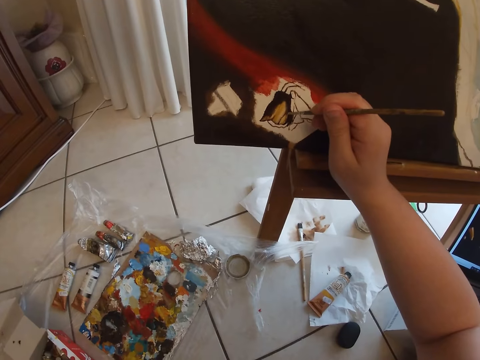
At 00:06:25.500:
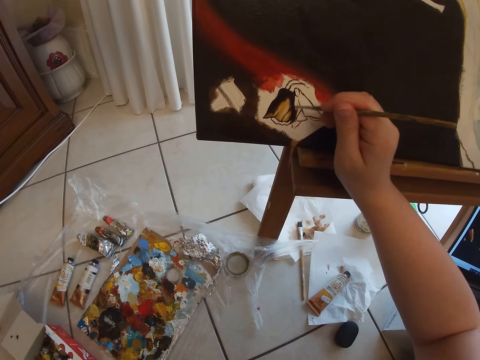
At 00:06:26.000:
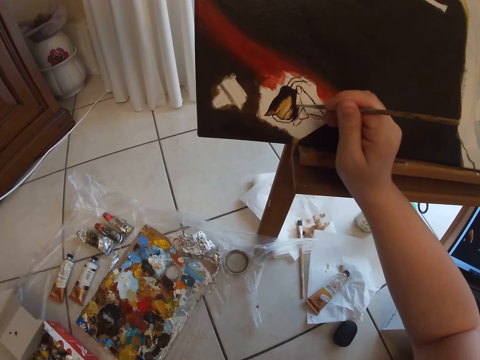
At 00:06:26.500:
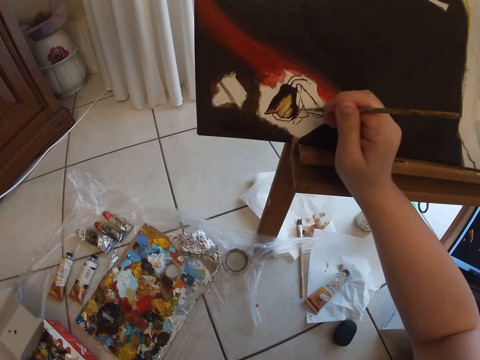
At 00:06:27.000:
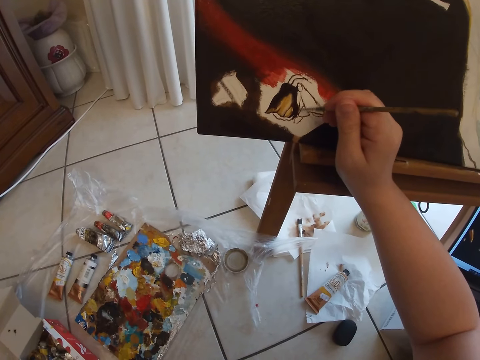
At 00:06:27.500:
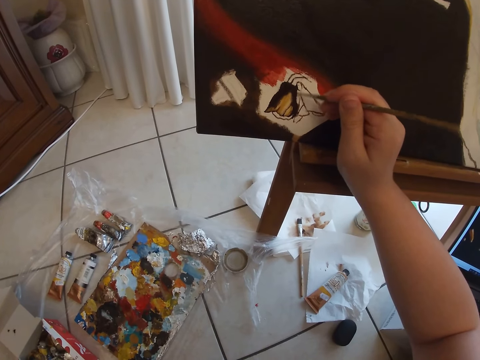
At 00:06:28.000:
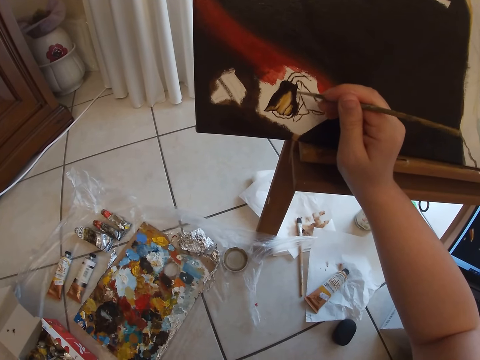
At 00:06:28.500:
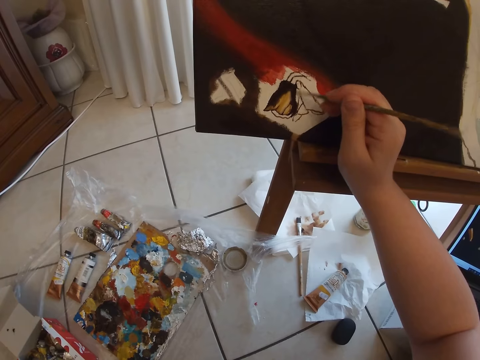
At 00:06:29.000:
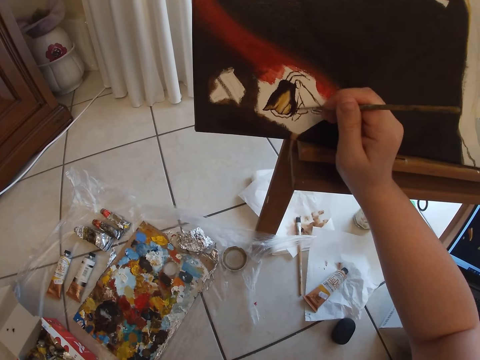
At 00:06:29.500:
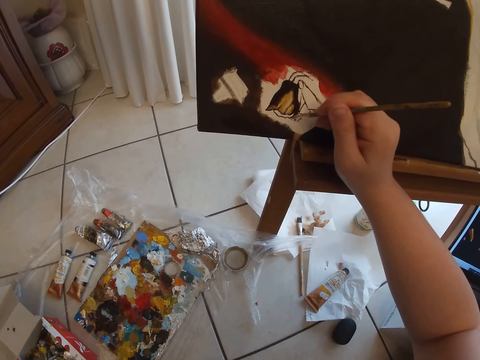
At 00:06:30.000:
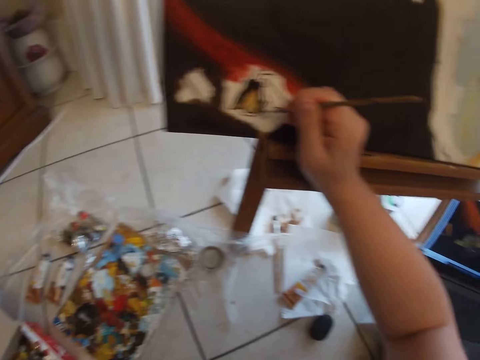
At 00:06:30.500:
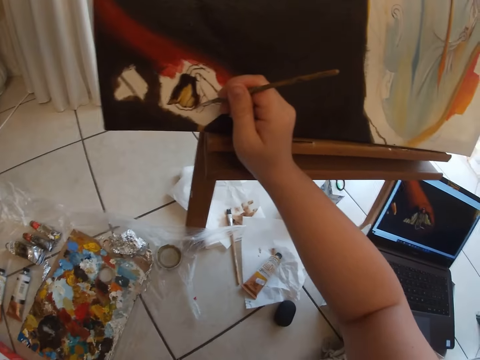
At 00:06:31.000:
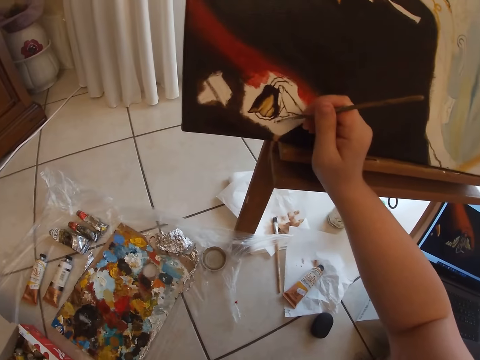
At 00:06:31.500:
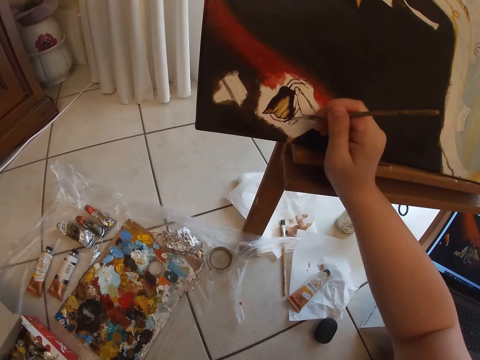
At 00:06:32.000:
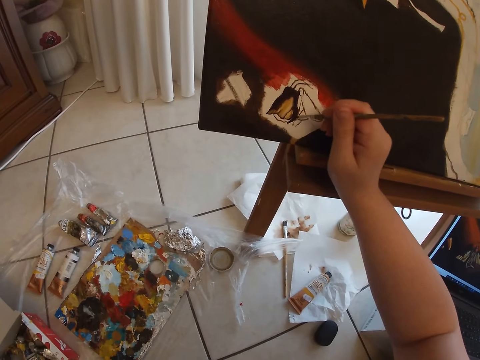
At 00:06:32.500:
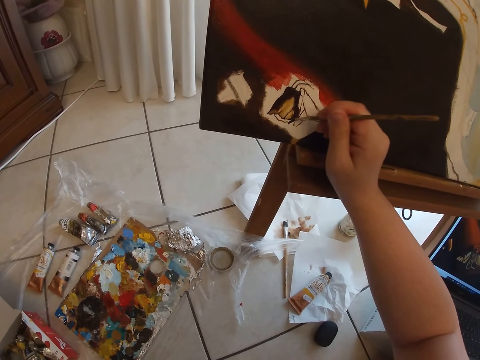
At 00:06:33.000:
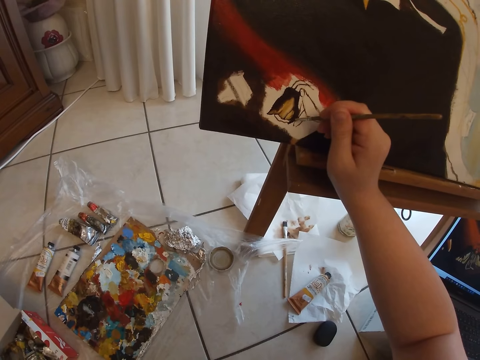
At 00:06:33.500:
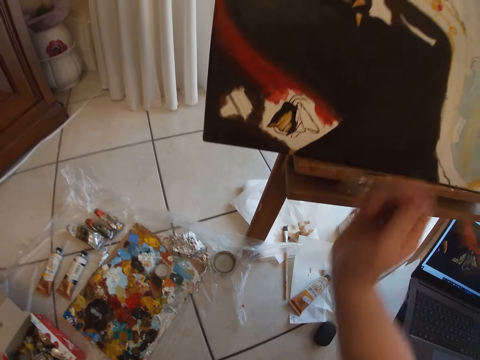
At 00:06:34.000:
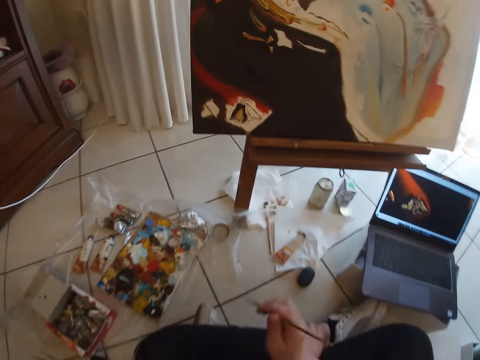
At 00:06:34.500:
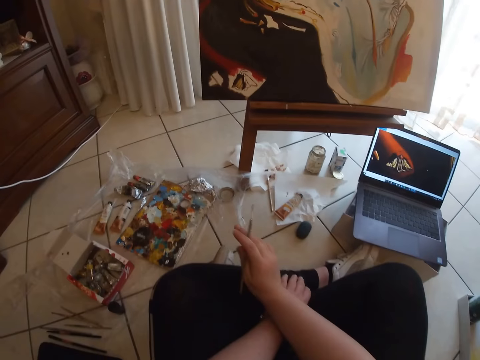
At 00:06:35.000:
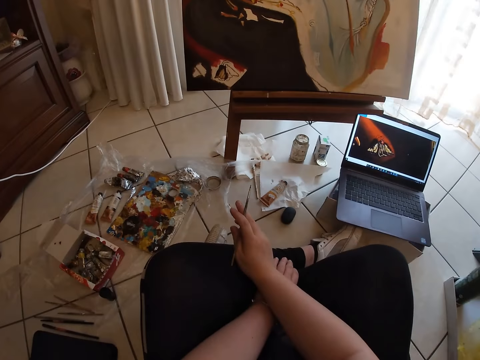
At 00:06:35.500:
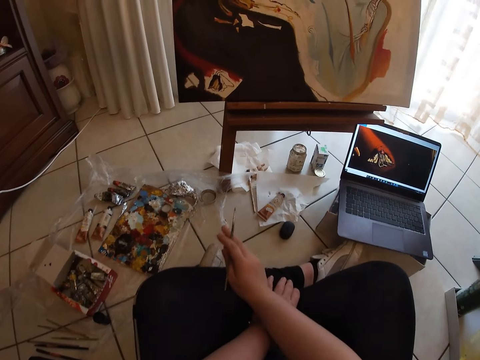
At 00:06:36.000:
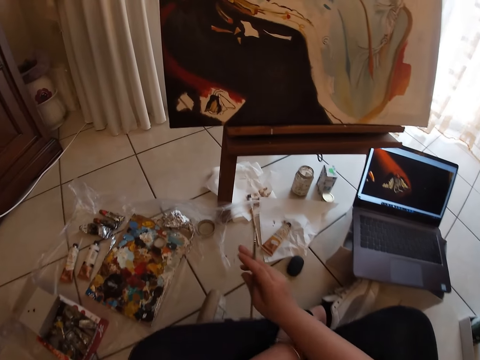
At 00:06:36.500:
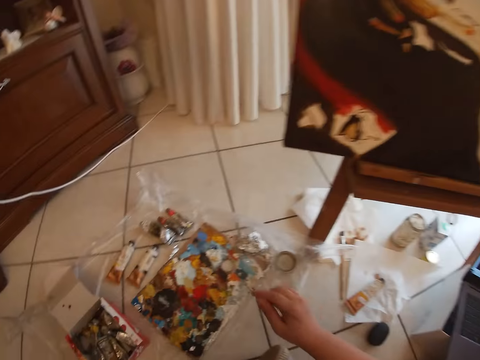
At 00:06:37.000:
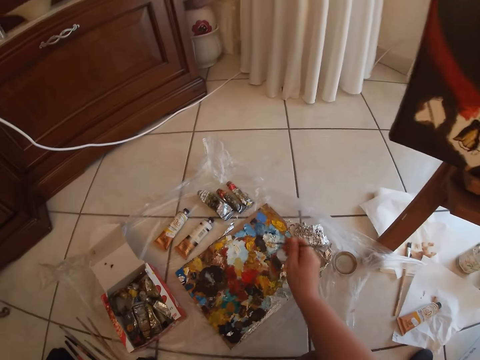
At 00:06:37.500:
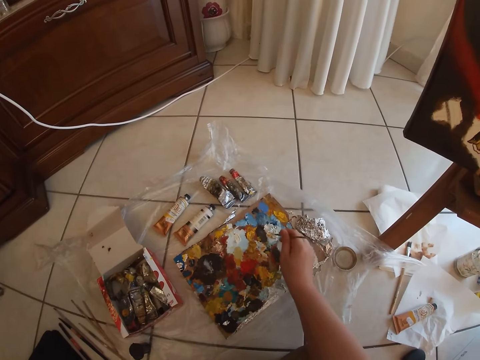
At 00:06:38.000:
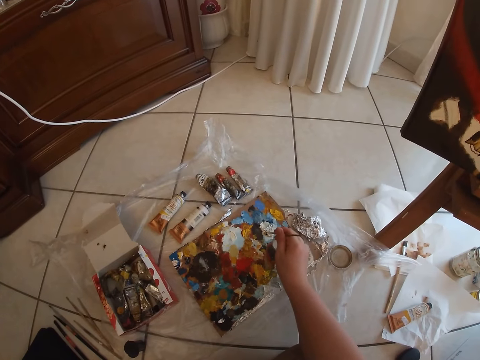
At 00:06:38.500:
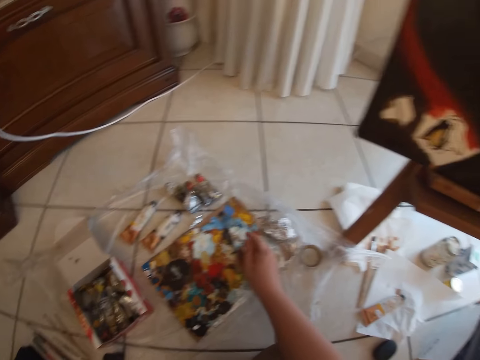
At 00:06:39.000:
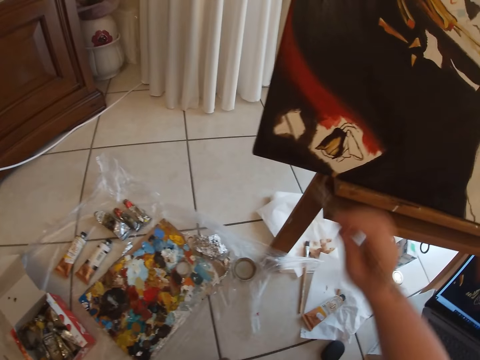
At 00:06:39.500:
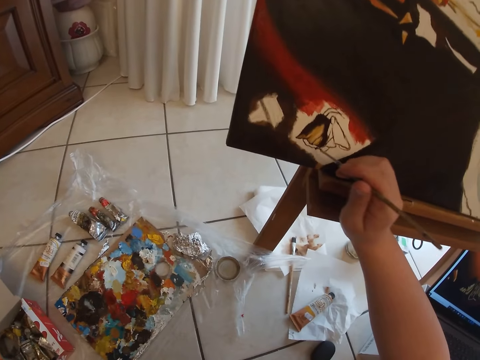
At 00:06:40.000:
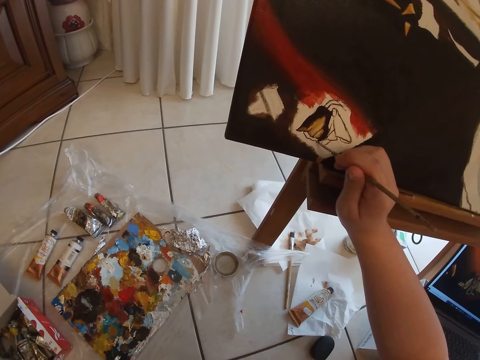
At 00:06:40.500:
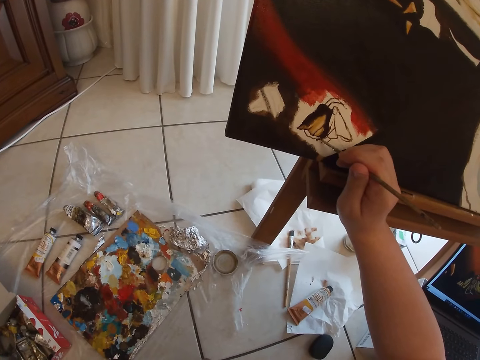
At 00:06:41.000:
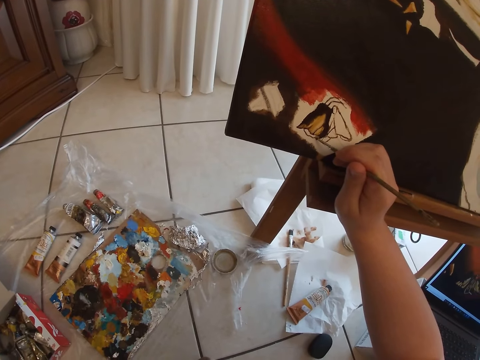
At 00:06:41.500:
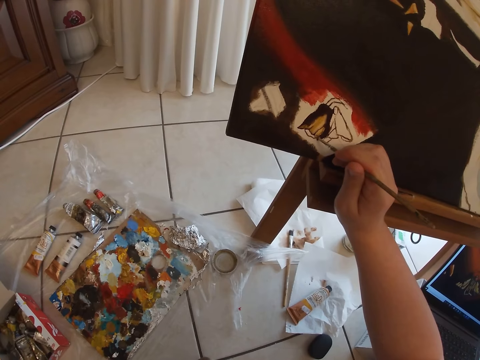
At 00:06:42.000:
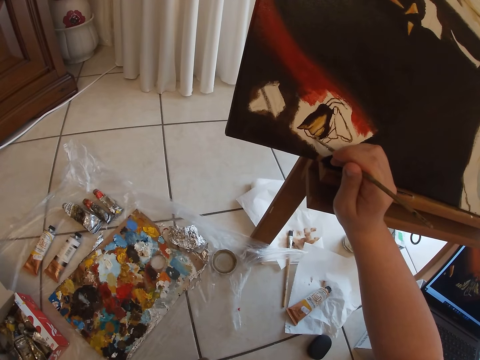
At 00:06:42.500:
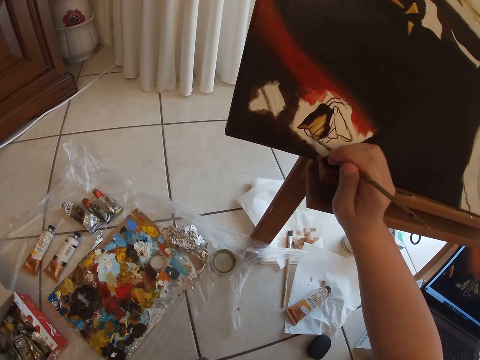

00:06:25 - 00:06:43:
The camera wearer paints on the canvas with the paintbrush in her right hand. She removes the paintbrush in her right hand from the canvas. She dabs the paintbrush on some paint in the palette on the floor. She paints on the canvas with the paintbrush in her right hand.

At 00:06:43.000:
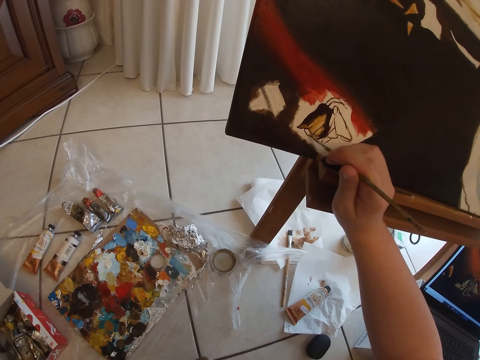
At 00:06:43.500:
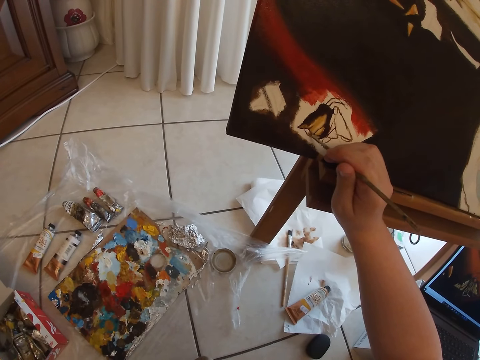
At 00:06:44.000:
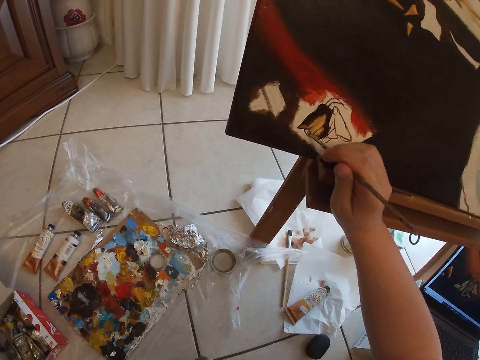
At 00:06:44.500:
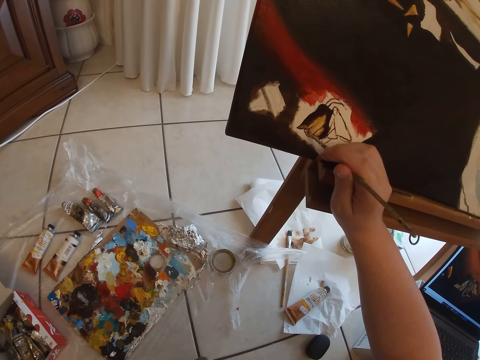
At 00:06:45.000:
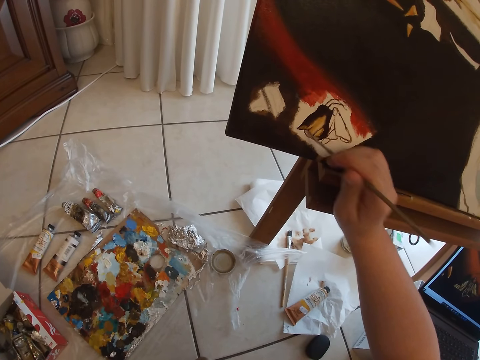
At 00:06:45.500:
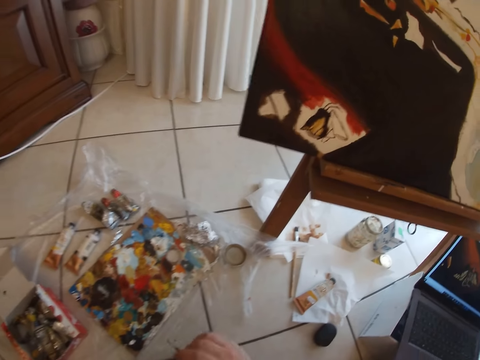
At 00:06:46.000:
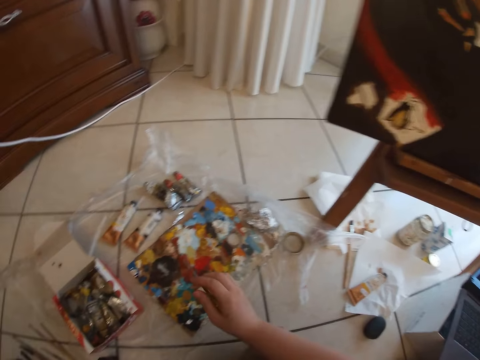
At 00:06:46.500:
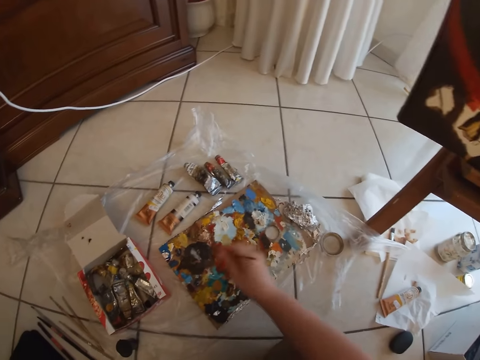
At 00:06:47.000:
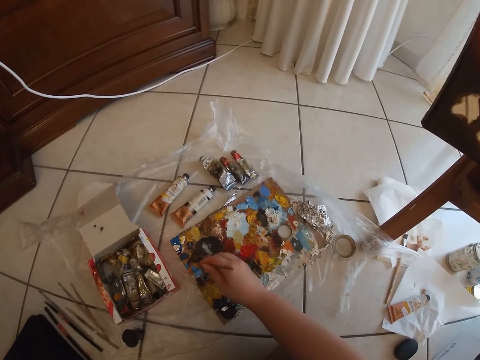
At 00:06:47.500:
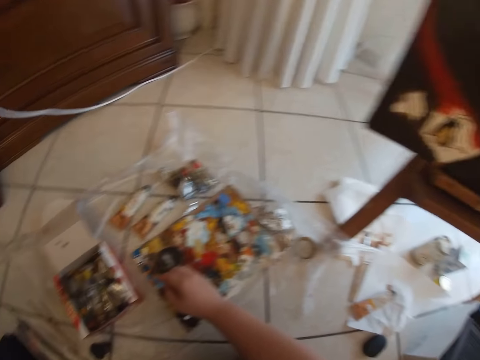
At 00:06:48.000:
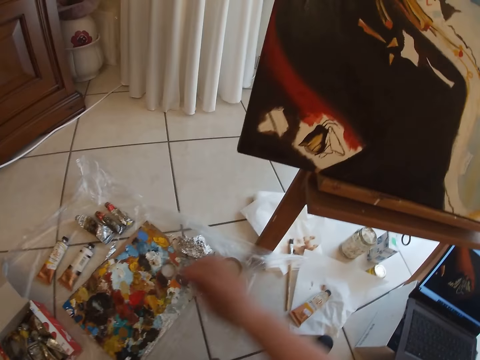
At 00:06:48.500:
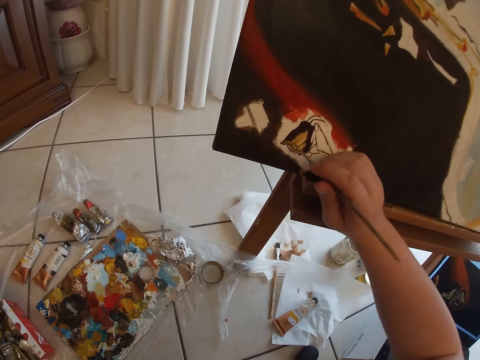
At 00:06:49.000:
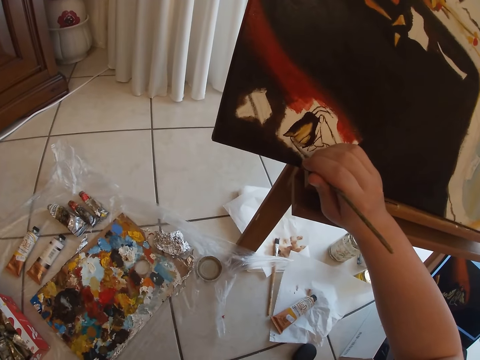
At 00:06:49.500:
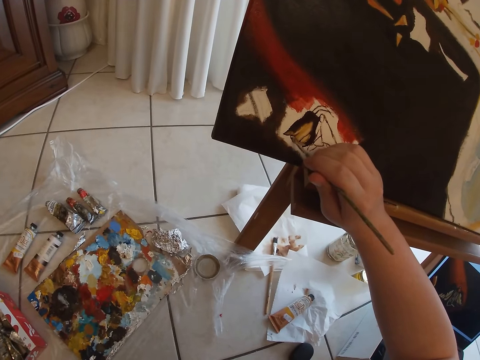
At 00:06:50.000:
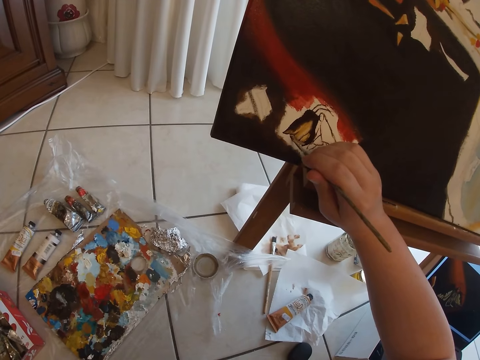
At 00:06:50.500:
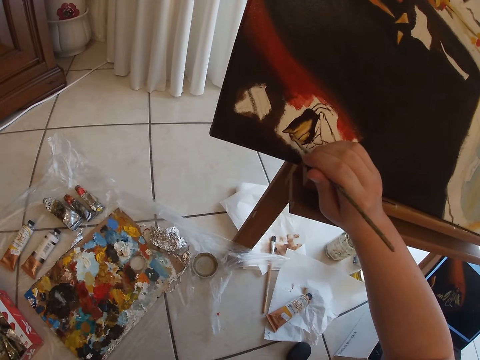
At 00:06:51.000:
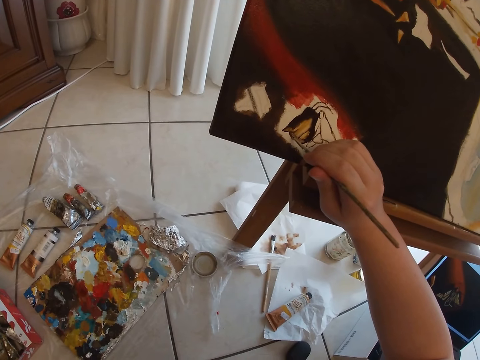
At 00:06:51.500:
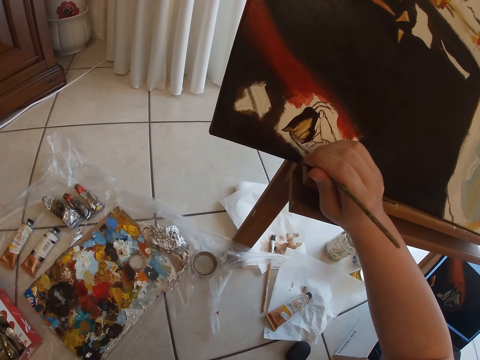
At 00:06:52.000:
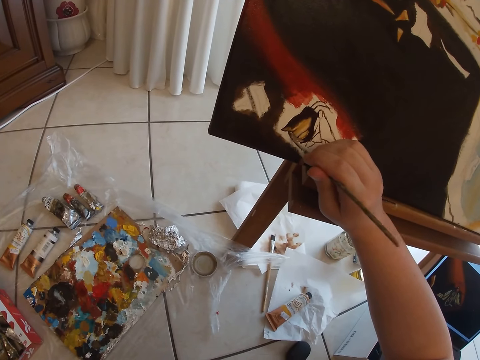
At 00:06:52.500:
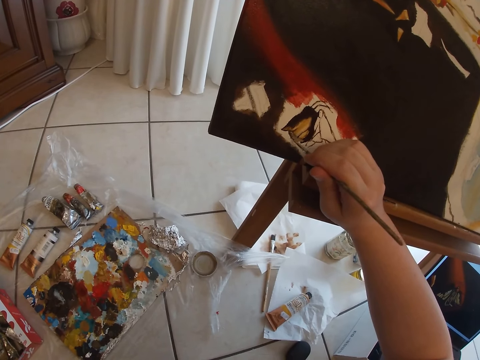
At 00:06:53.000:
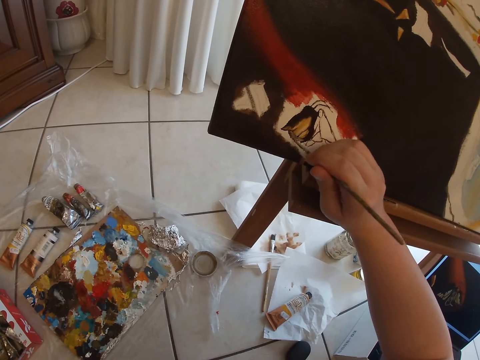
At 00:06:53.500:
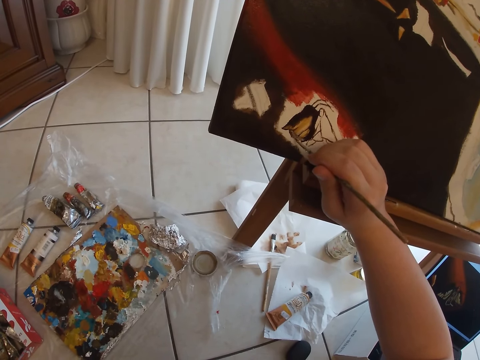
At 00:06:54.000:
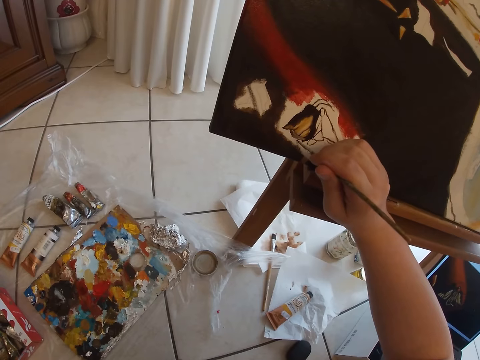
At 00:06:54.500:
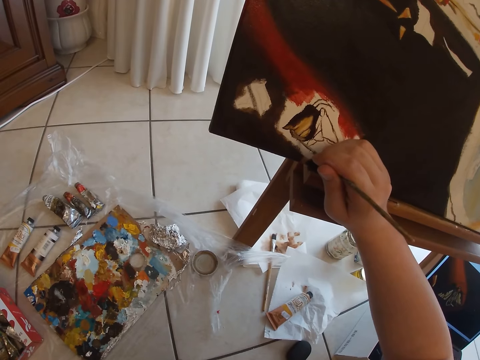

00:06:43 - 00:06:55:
The camera wearer removes the paintbrush from the painting. She dabs the paintbrush on some paint in the palette on the floor. She paints on the canvas with the paintbrush in her right hand.
